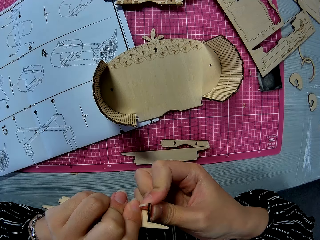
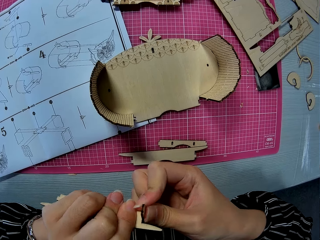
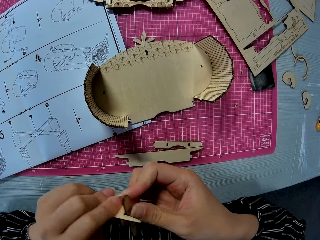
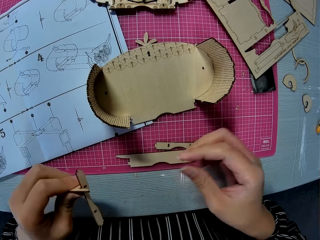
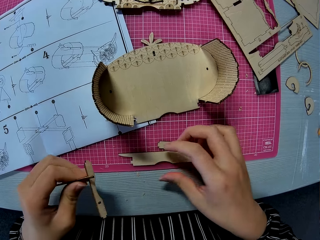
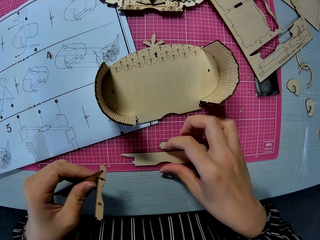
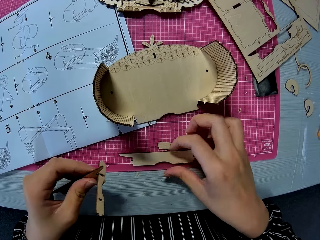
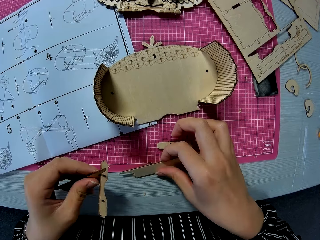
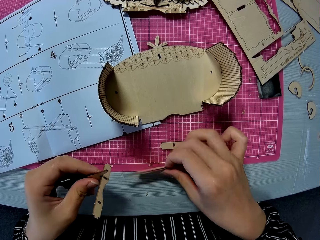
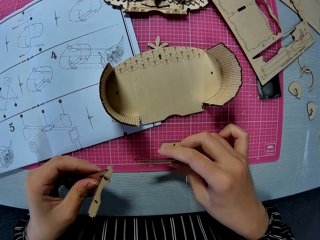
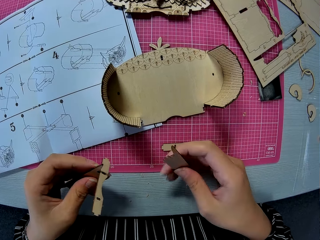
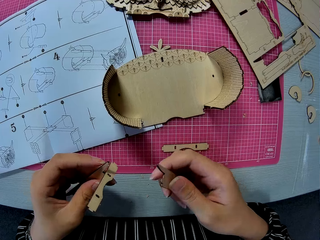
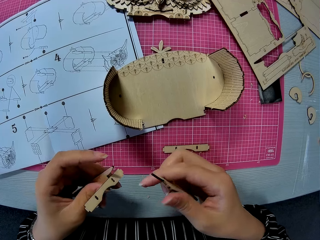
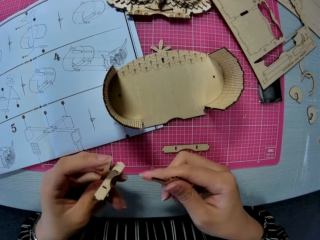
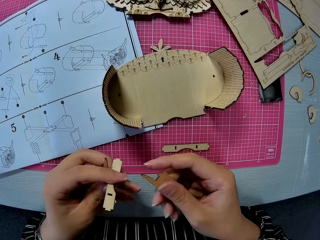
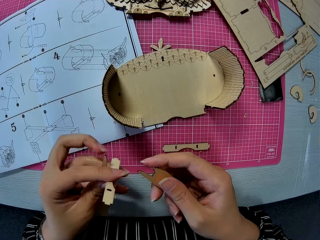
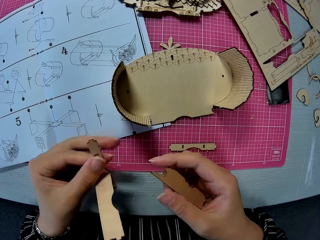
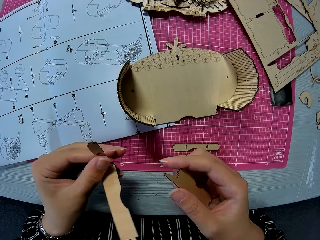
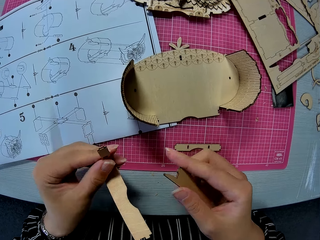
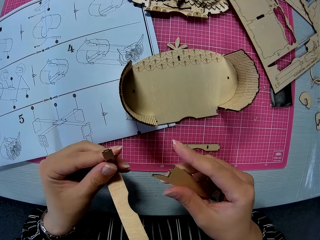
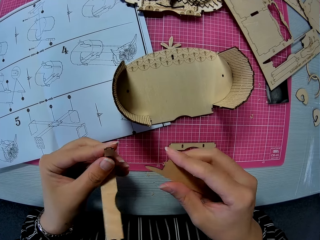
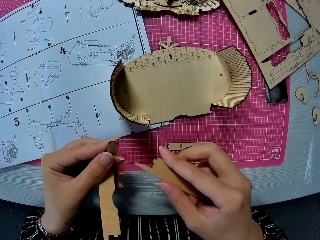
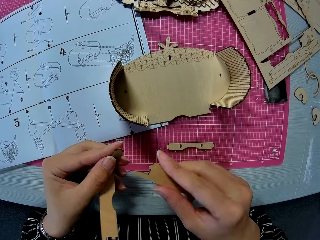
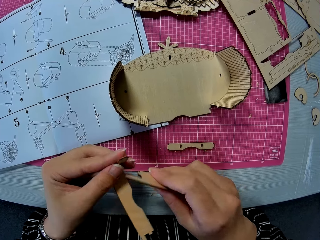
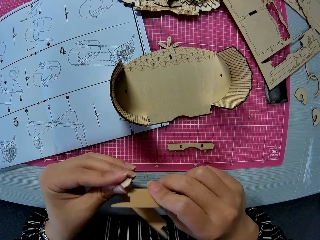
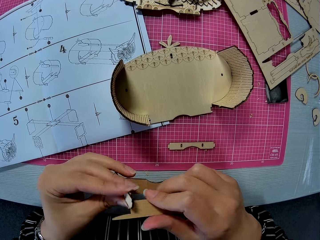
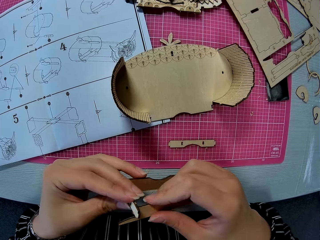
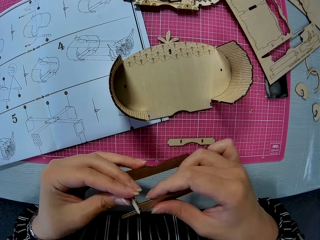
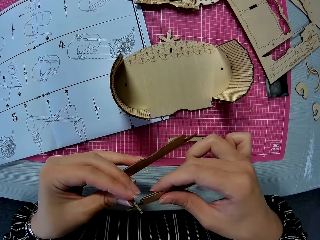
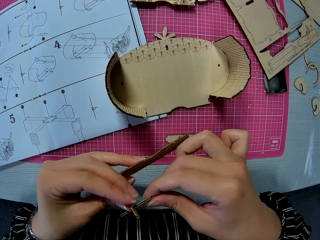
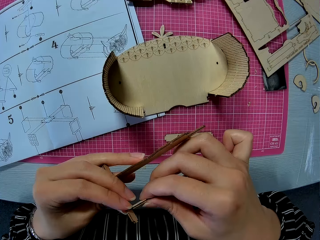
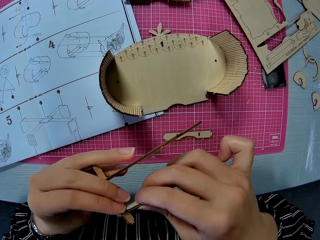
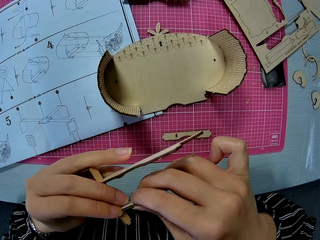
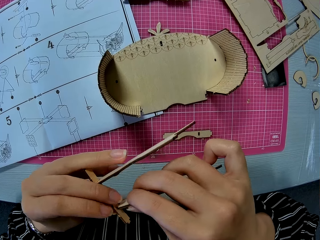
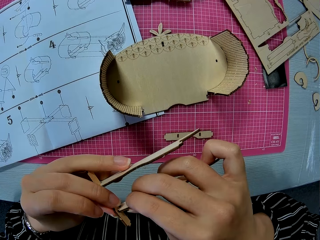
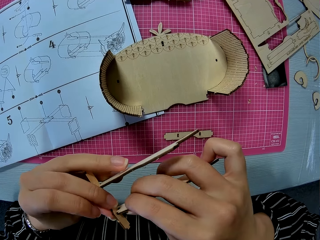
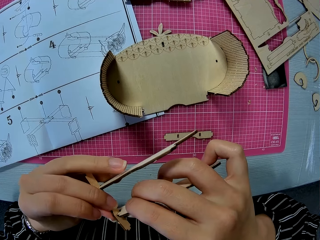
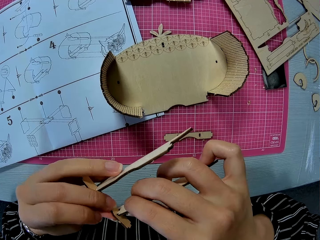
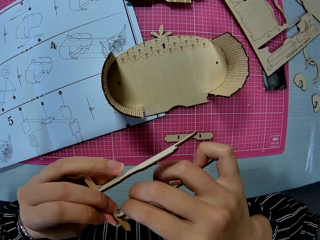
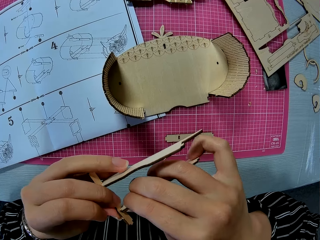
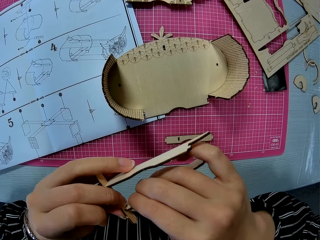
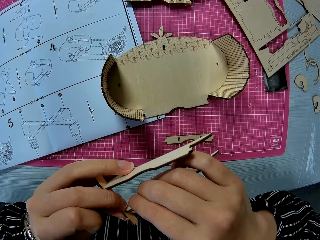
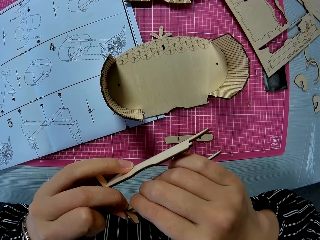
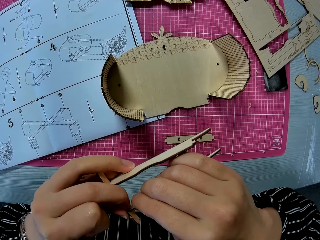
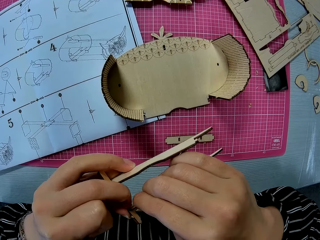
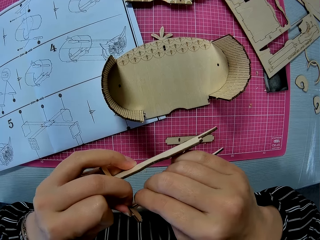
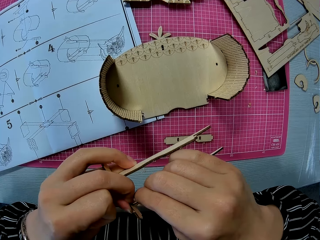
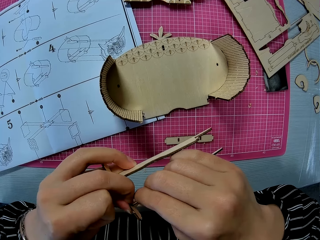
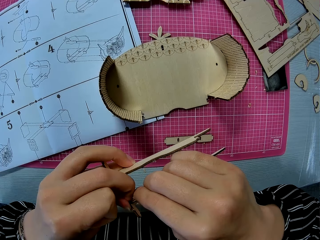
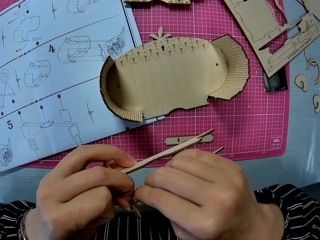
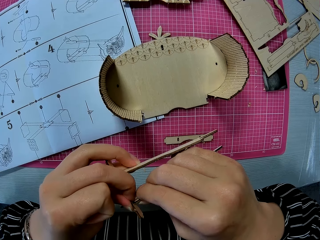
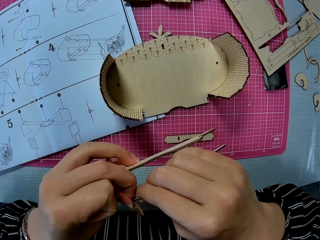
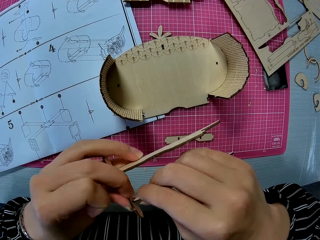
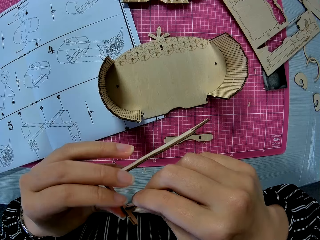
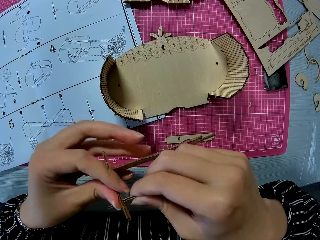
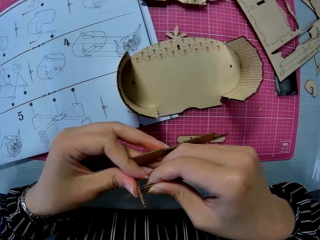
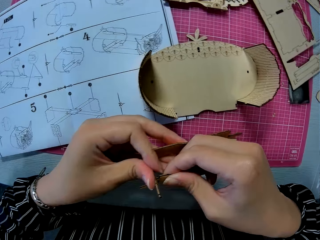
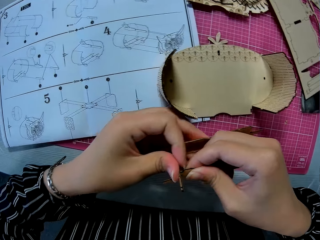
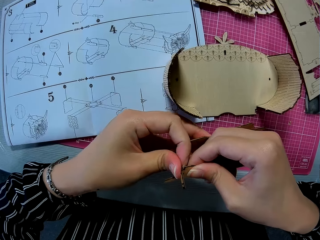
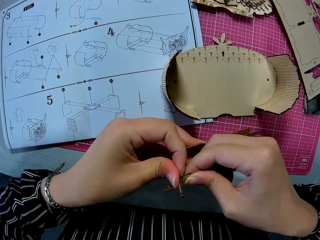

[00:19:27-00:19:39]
The camera wearer picks up the small wooden piece on the cutting mat. They insert the small wooden piece in the other attached pieces. They adjust a piece of laser cut on pieces of laser cut.

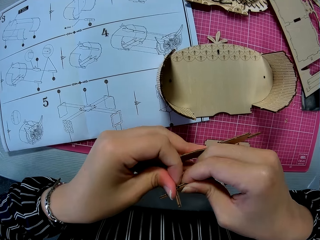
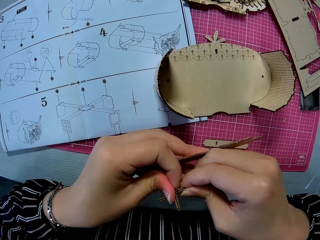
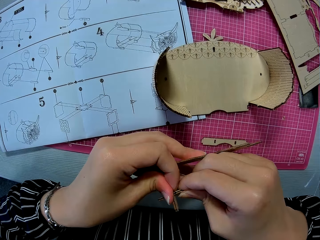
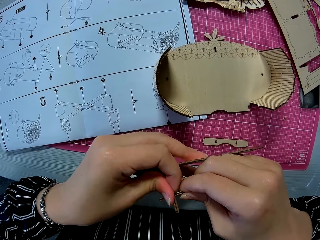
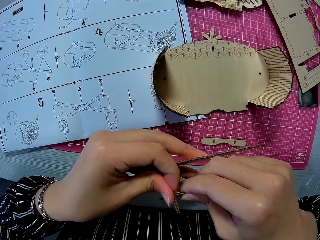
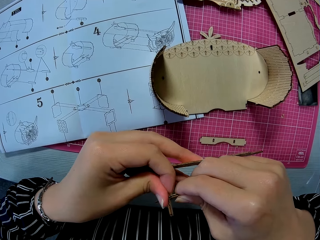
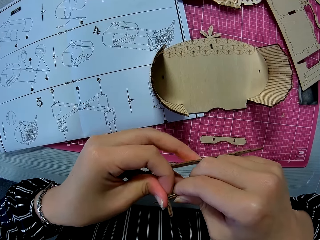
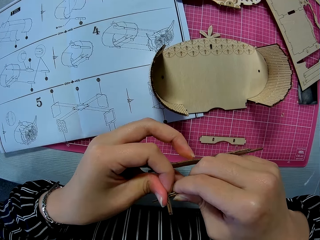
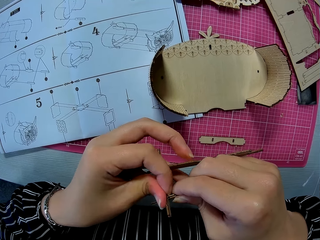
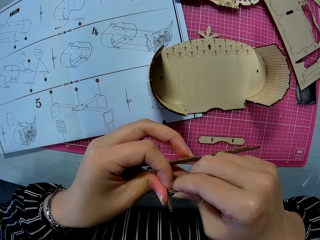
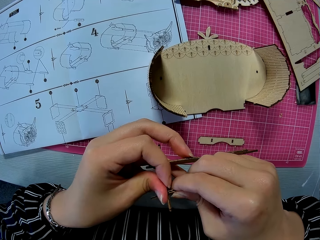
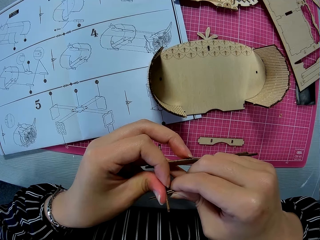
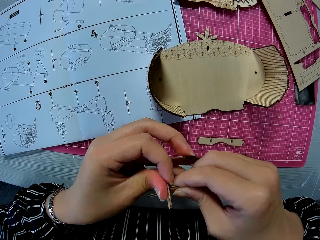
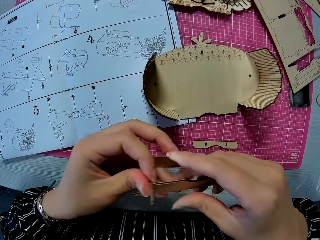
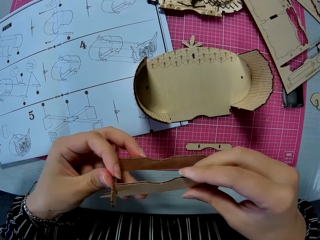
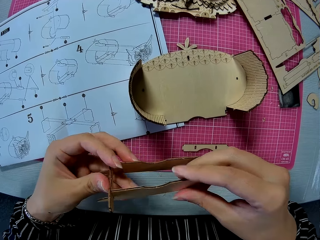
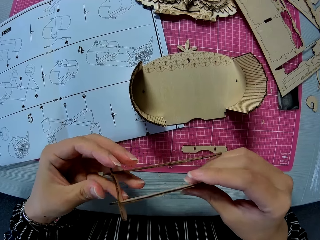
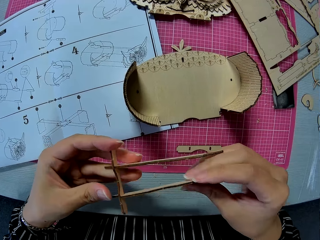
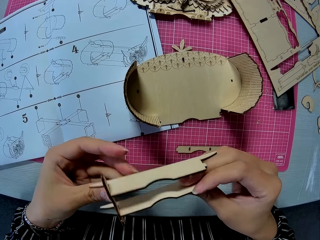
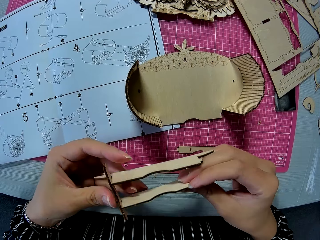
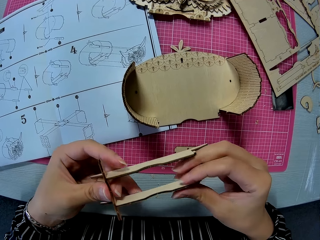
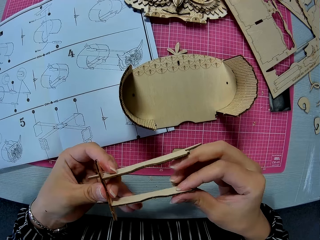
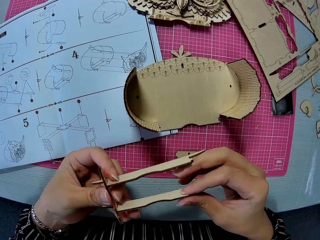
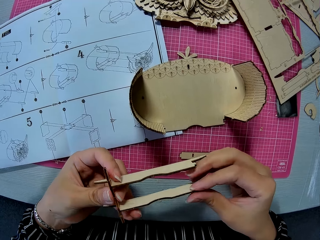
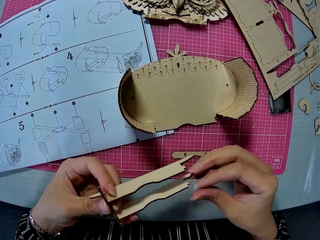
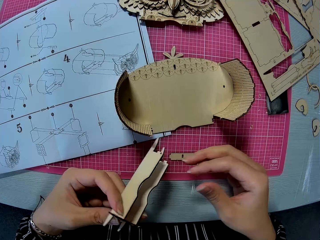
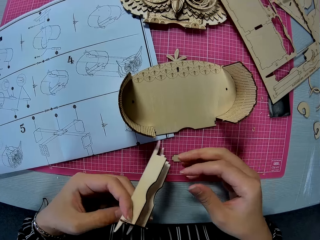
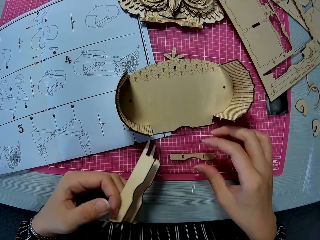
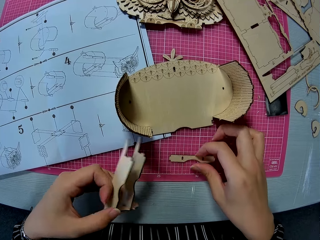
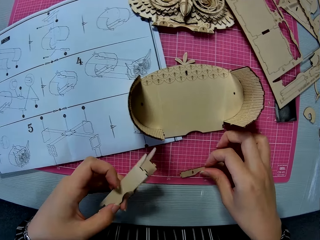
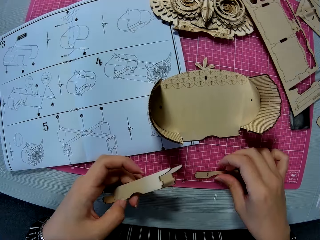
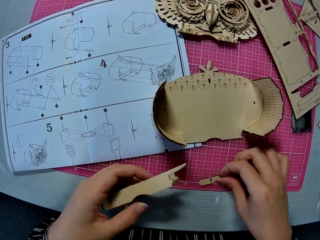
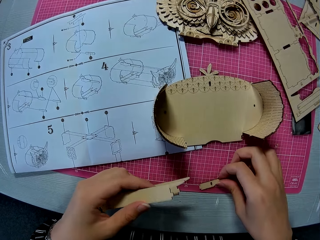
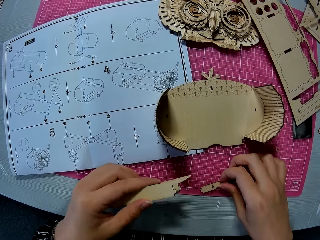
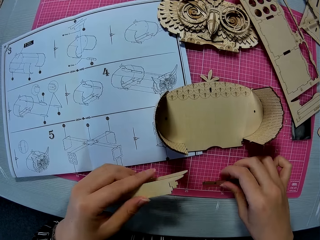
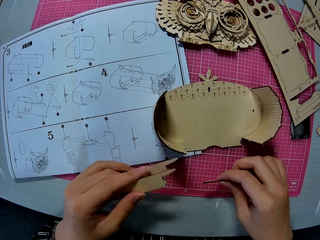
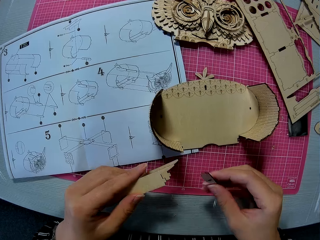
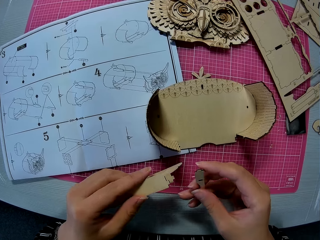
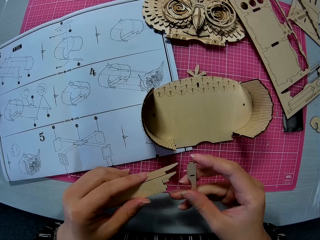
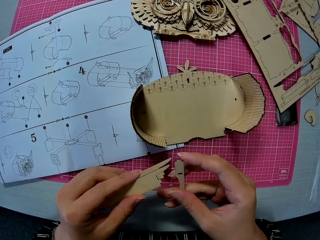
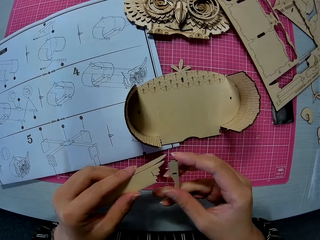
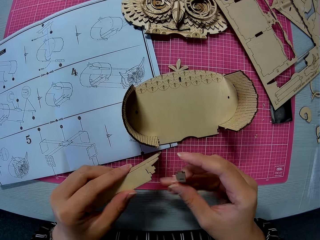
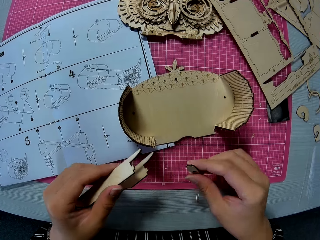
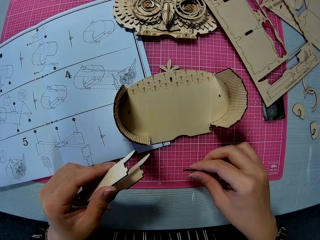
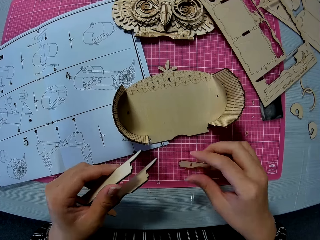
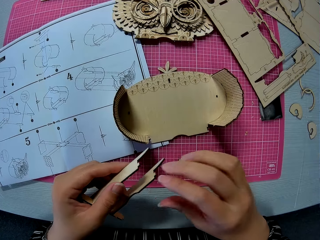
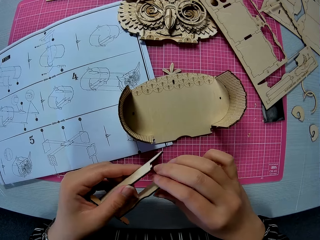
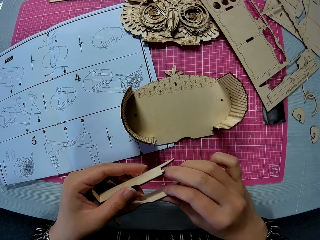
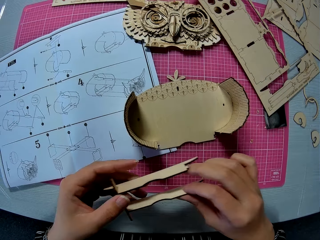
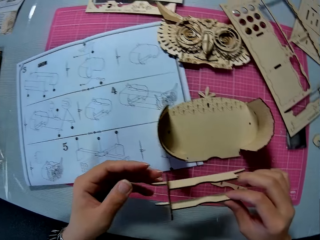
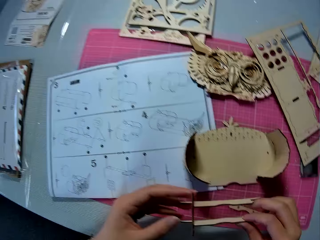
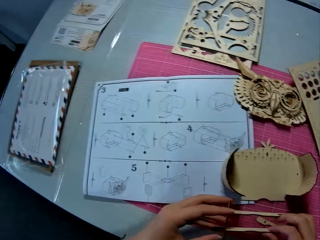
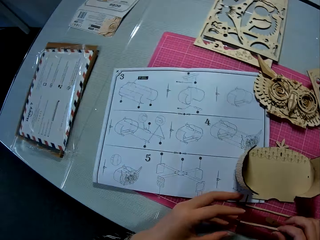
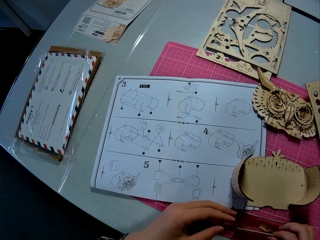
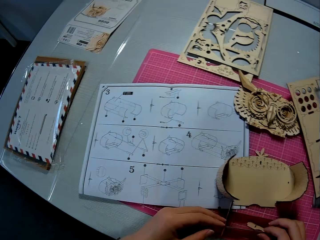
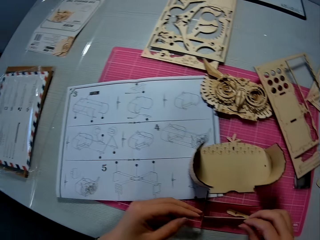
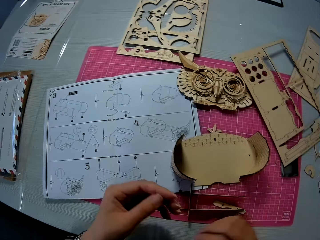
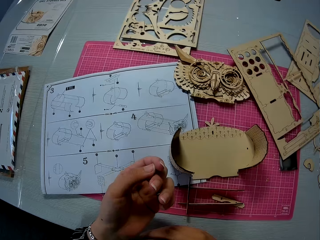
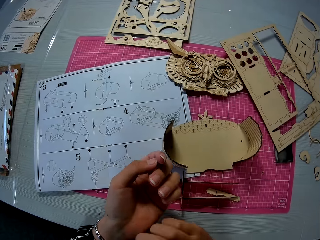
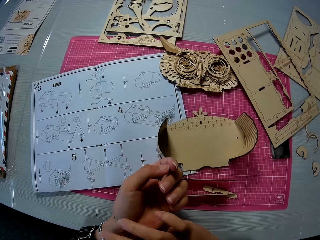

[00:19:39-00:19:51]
The camera wearer flips pieces of laser cut on a hand. They pick up the other piece on the cutting mat. They drop the piece back on the cutting mat. They drop the attached pieces on the cutting mat. They look around a table.
